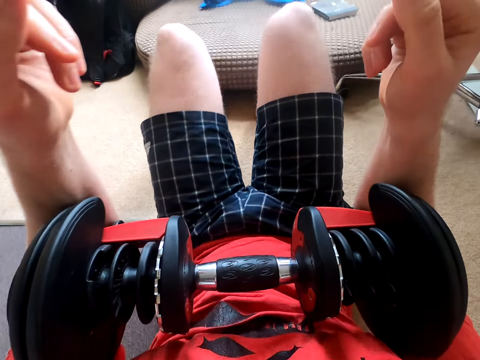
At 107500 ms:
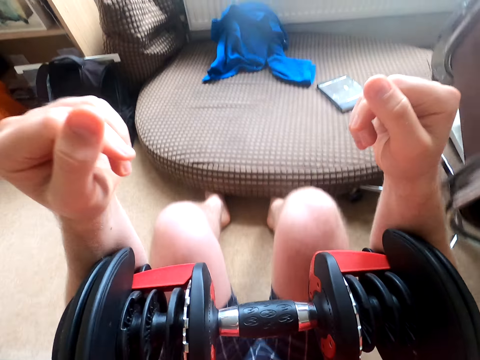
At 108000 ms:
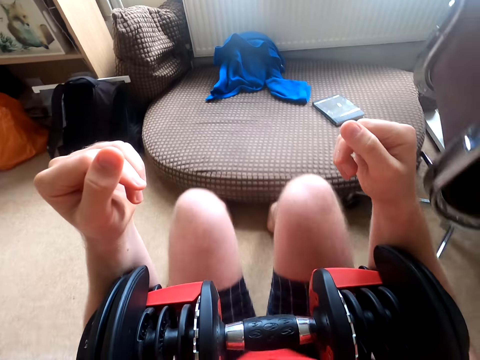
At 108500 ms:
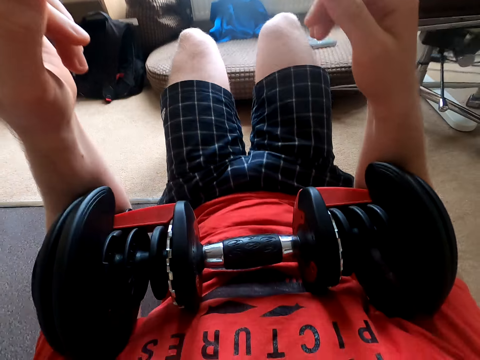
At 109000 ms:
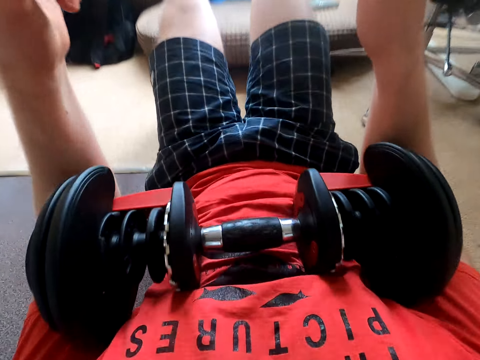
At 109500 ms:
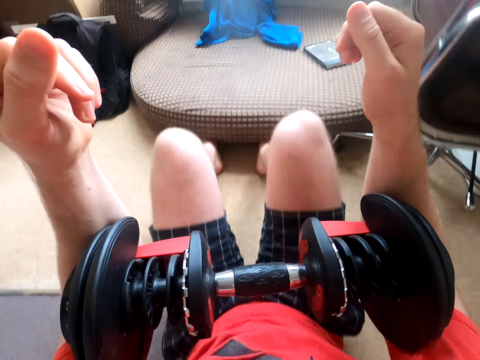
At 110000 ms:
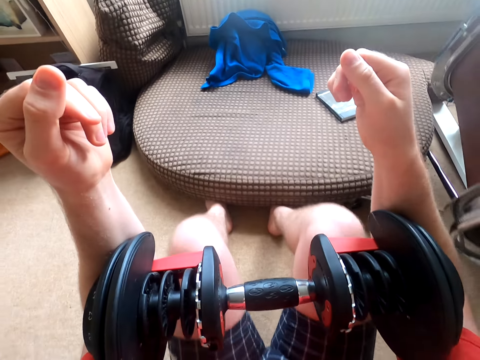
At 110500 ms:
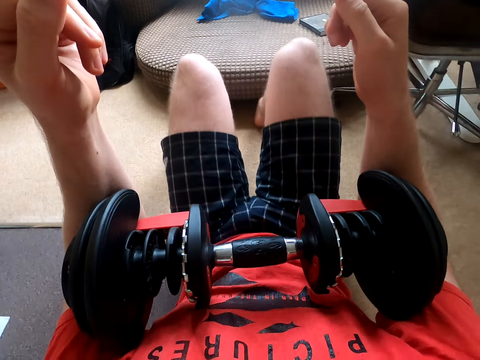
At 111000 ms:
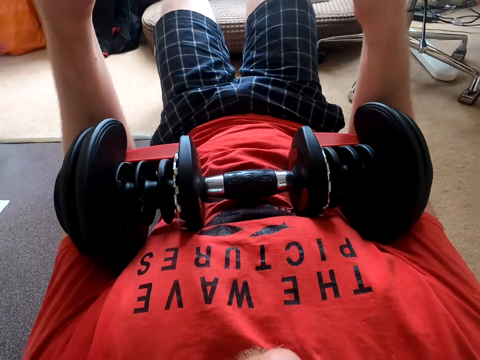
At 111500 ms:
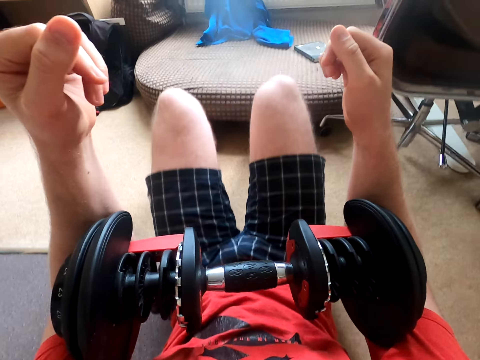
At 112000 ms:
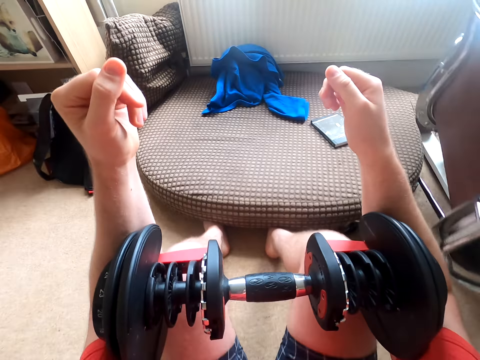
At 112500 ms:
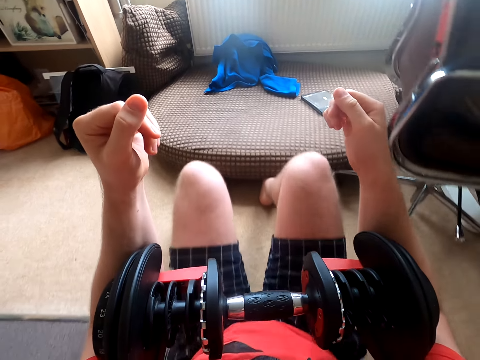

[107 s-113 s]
The camera wearer does sit ups.

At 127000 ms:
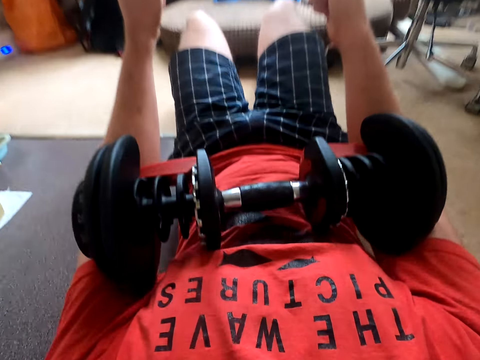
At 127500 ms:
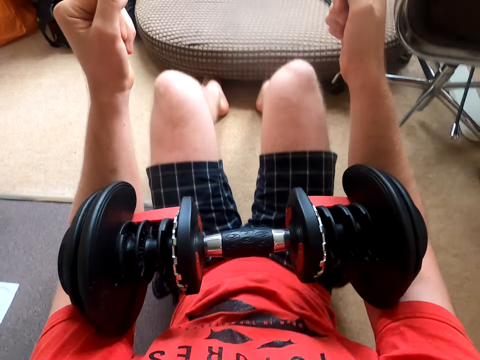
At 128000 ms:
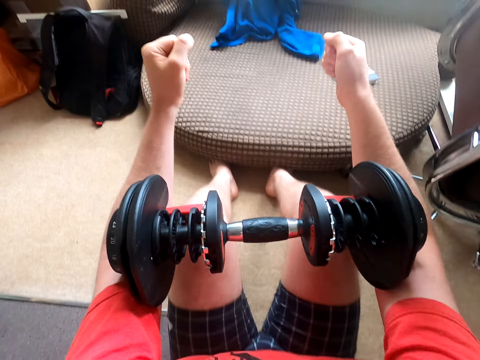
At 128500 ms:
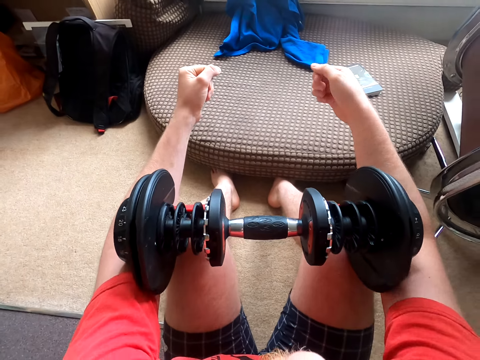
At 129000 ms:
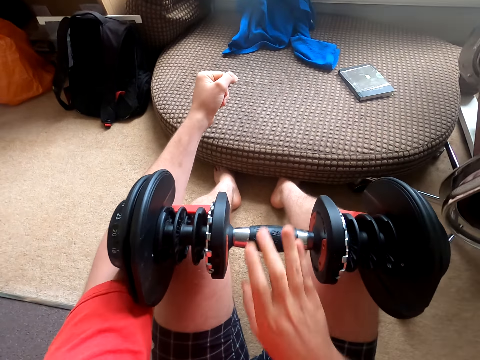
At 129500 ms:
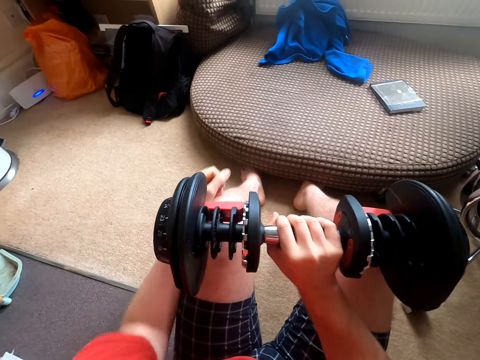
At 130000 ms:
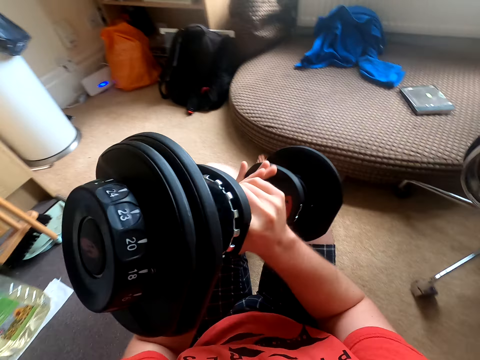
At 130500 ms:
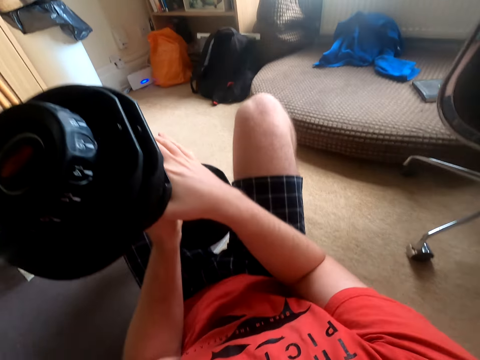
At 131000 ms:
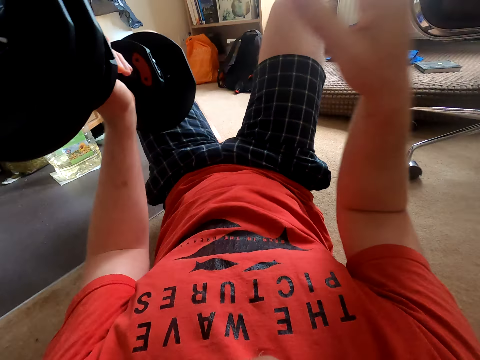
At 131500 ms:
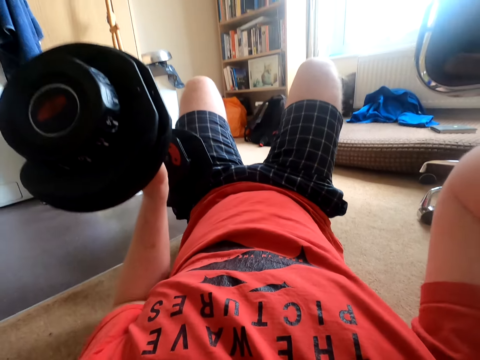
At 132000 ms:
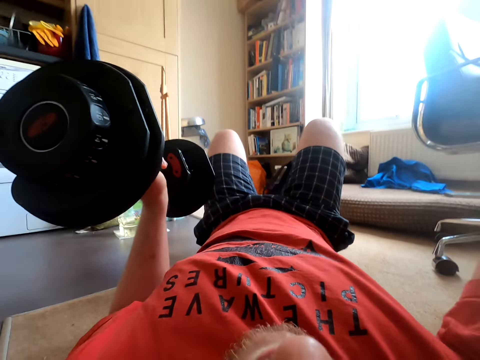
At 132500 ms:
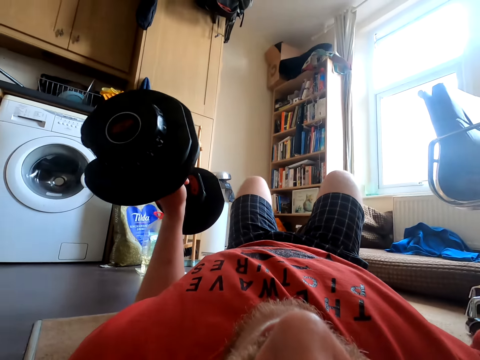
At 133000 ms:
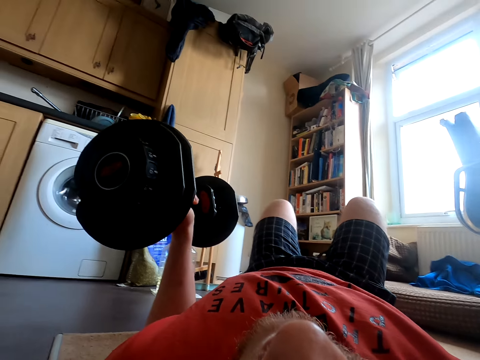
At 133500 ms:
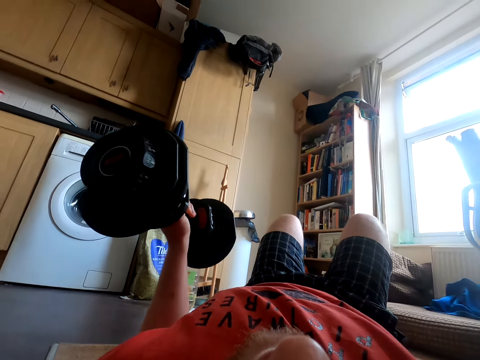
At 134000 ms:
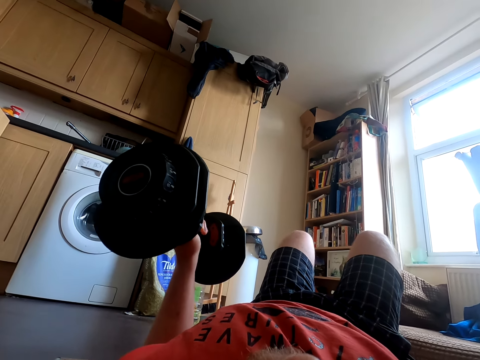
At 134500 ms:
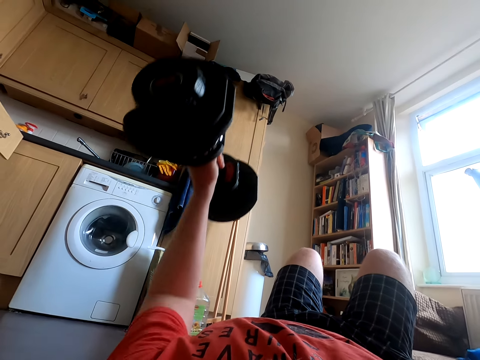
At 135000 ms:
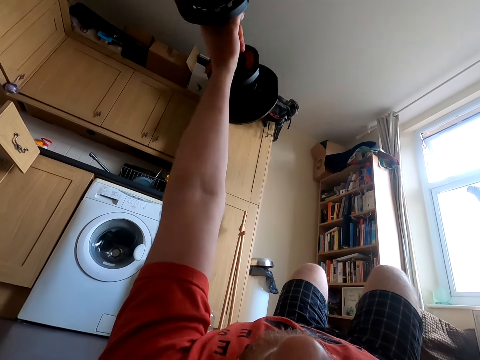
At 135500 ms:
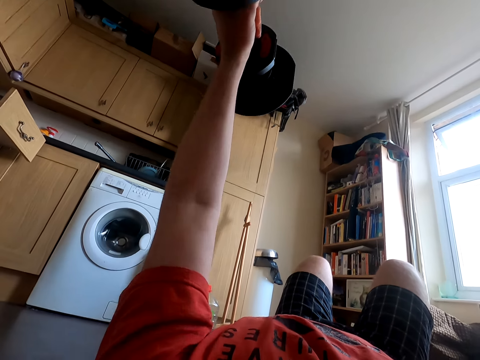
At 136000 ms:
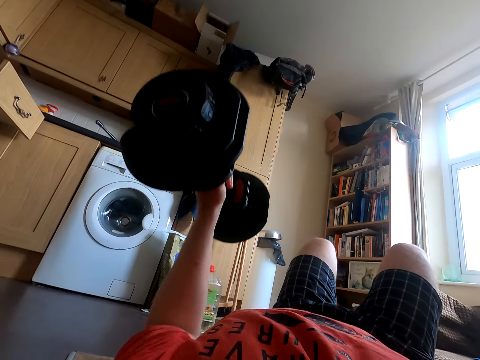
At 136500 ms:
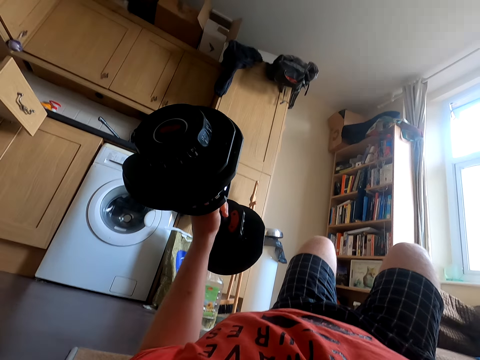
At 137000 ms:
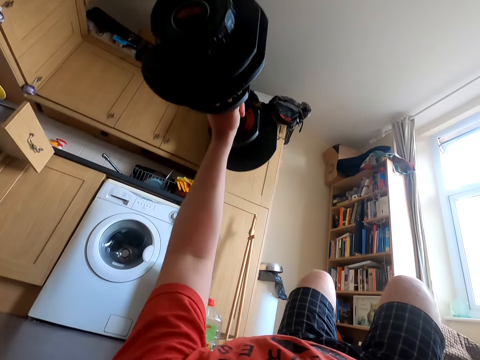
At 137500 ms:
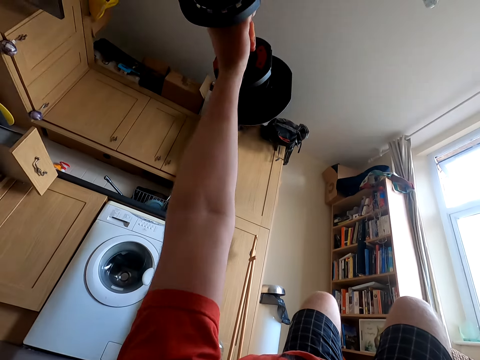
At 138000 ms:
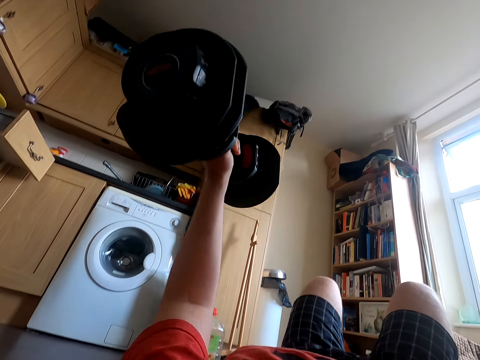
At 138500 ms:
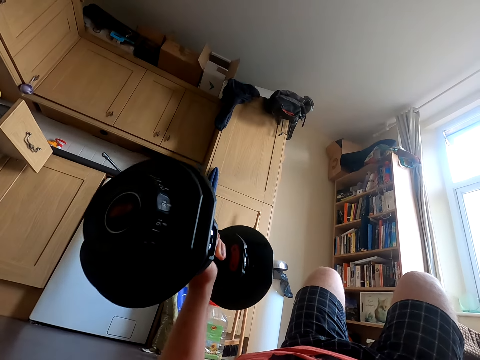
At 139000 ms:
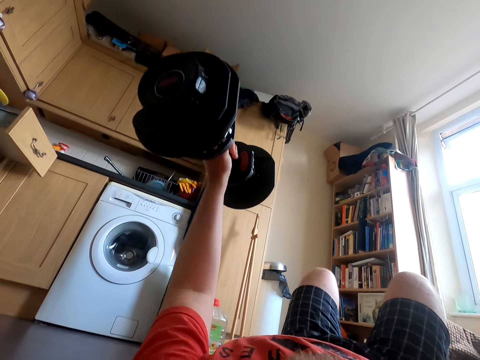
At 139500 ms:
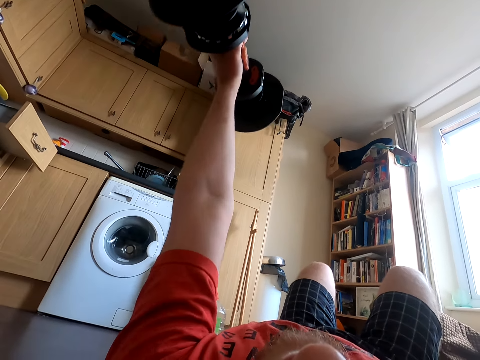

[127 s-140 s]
The camera wearer grabs the dumbbell weight. They hold the dumbbell. They exercise with the dumbbell. They lift the dumbbell weight.

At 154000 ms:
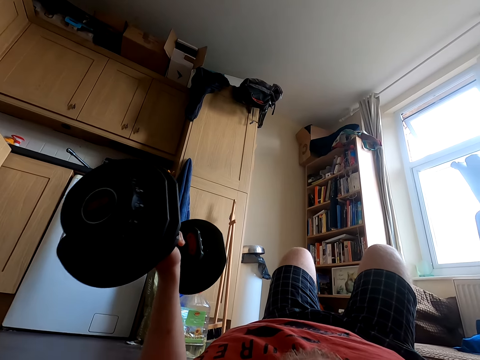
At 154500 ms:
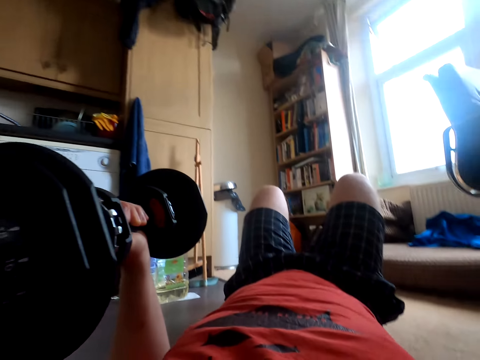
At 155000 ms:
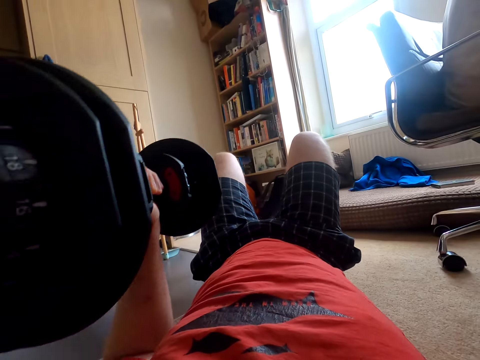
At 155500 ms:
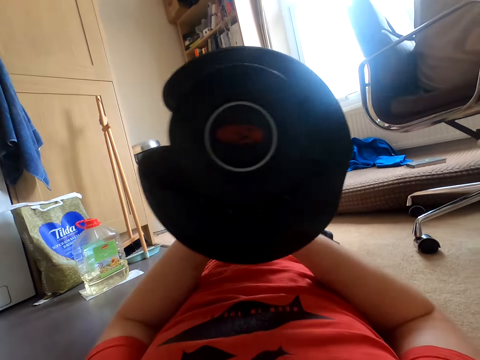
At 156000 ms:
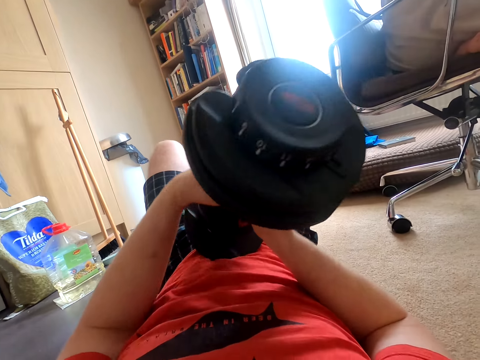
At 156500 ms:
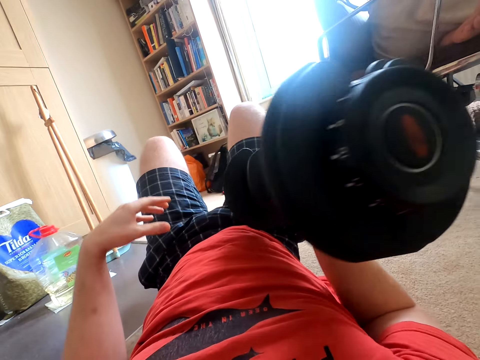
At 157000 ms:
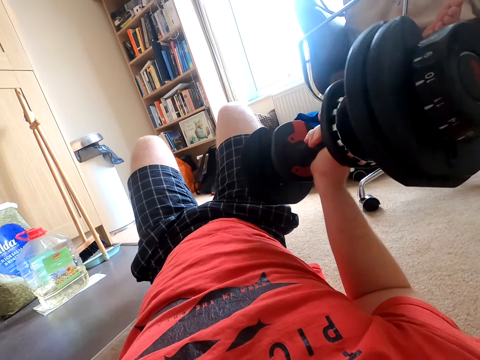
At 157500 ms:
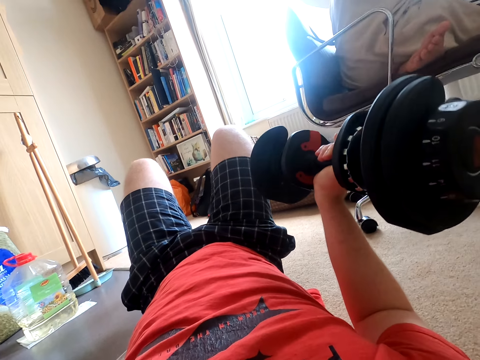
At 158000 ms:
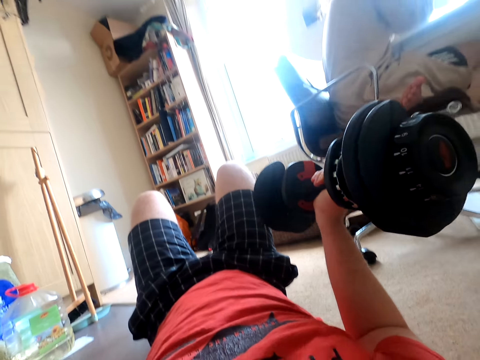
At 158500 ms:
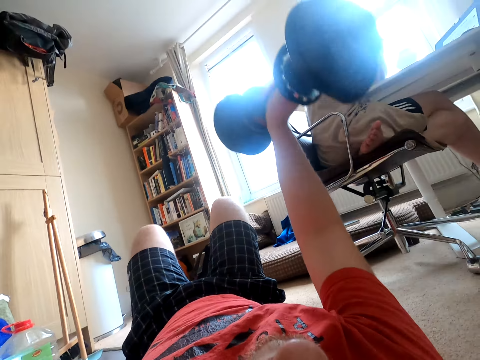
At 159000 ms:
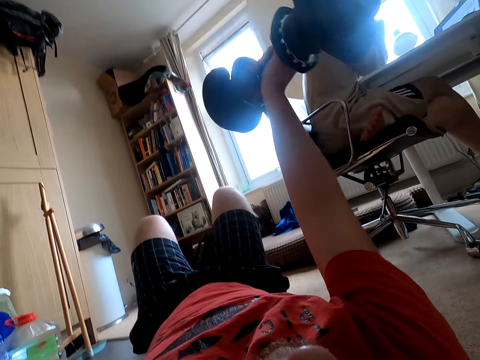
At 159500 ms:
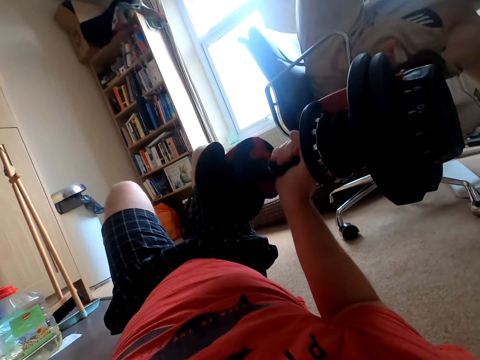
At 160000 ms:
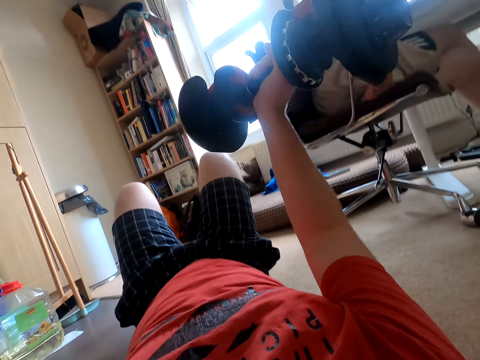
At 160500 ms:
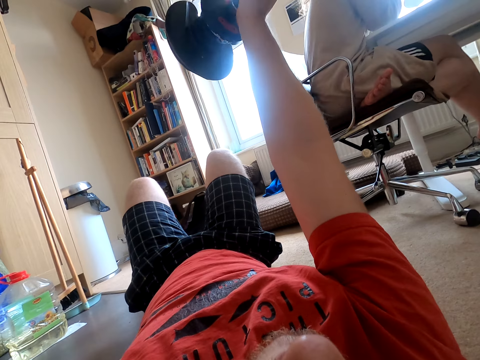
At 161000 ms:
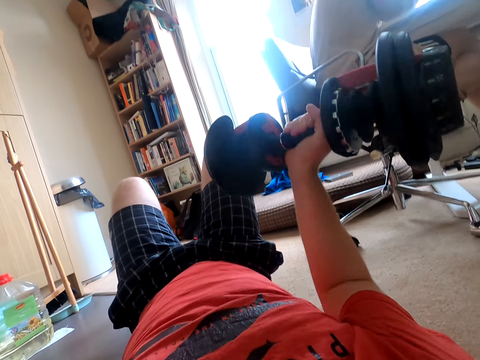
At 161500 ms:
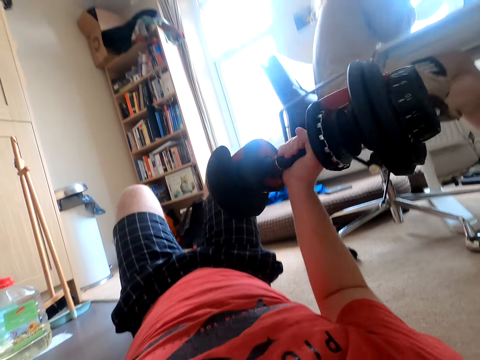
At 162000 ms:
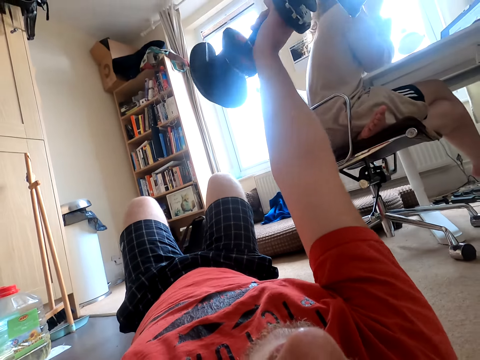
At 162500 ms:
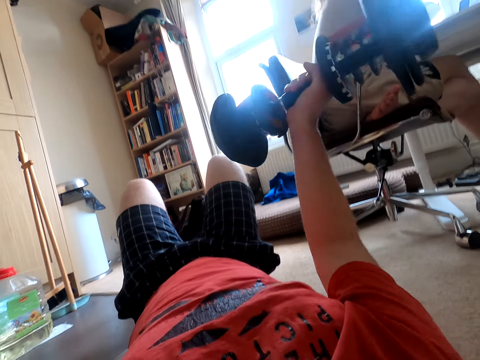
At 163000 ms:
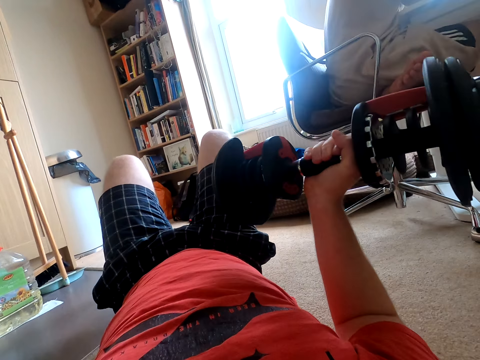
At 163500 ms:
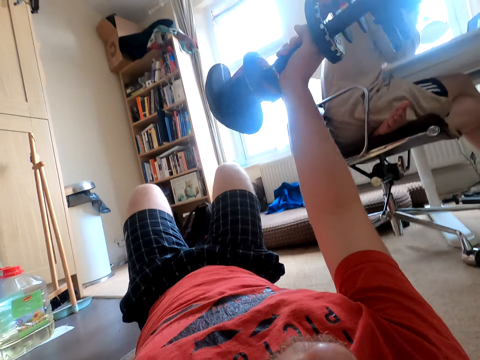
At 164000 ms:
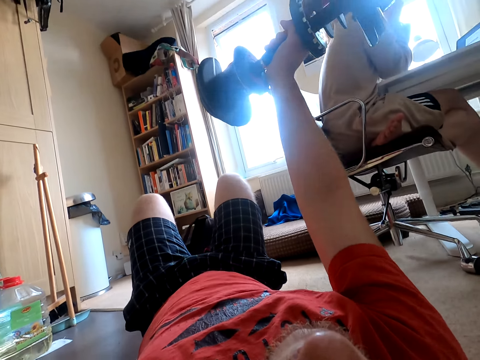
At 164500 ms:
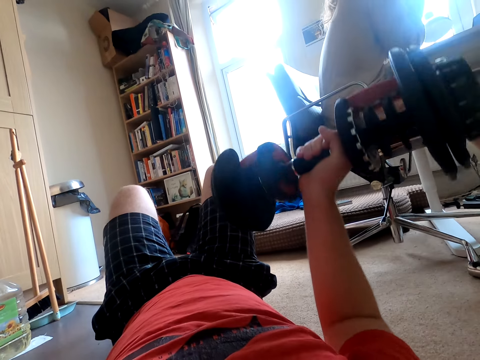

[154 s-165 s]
The camera wearer holds the dumbbell with one hand. They exercise with the dumbbell.
